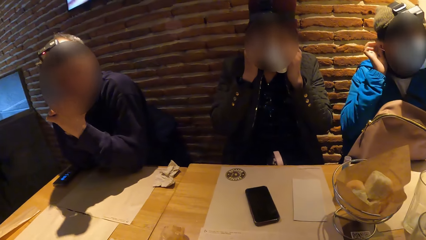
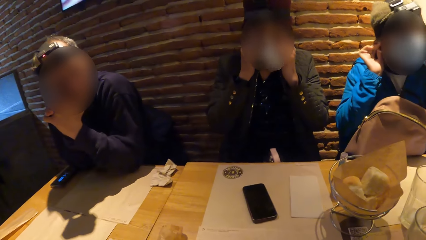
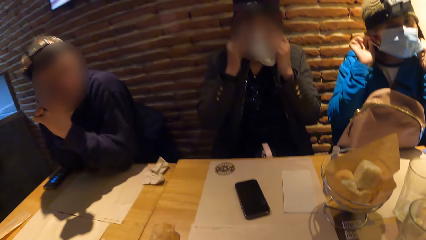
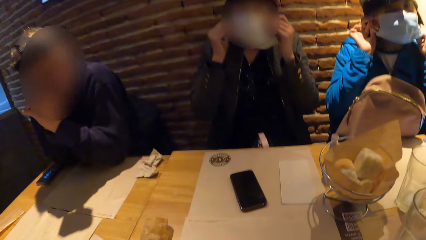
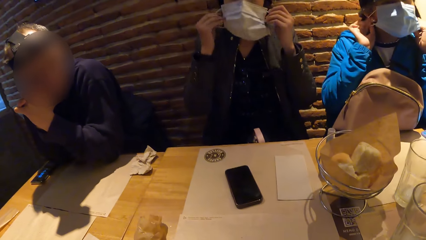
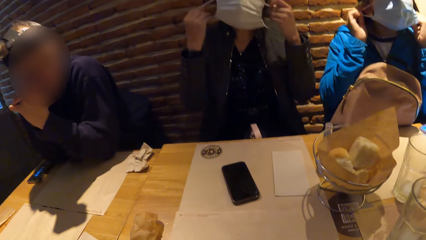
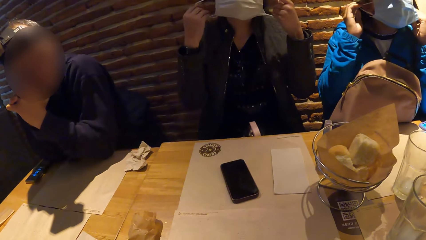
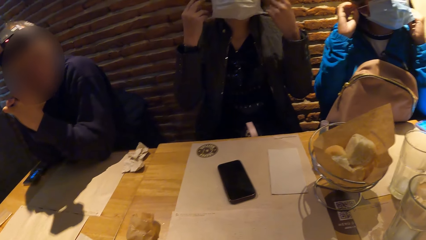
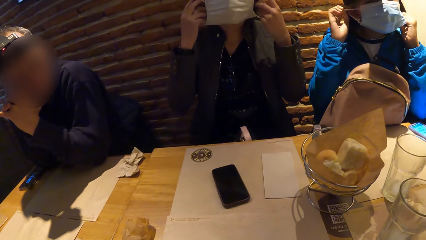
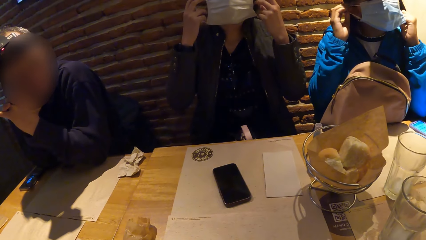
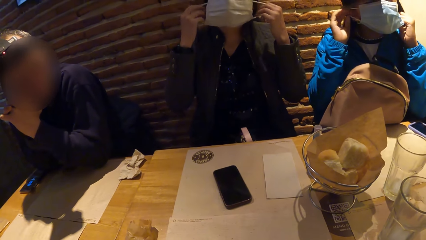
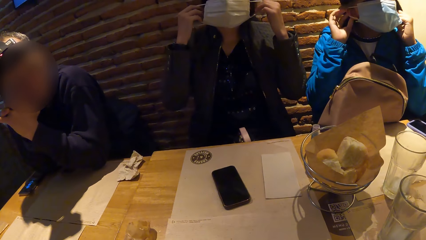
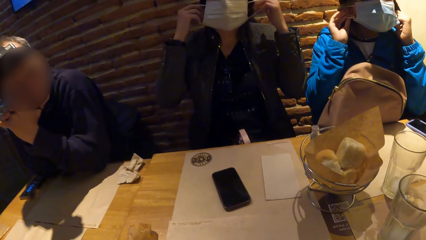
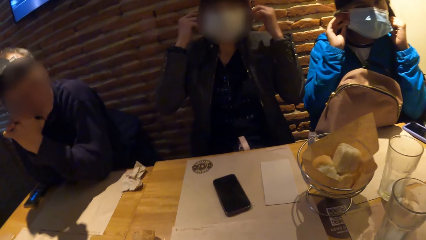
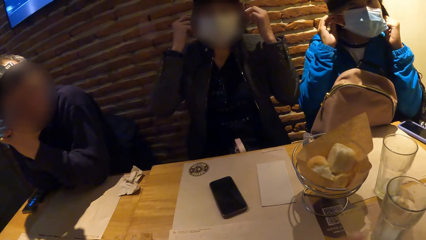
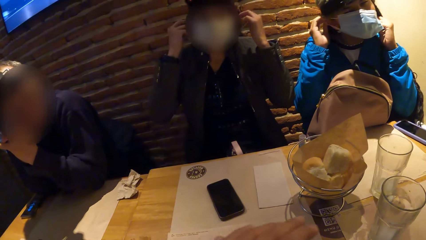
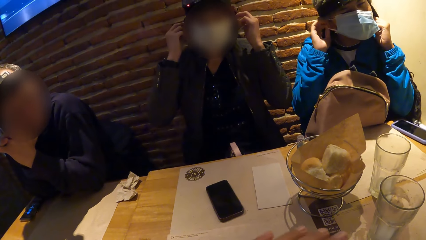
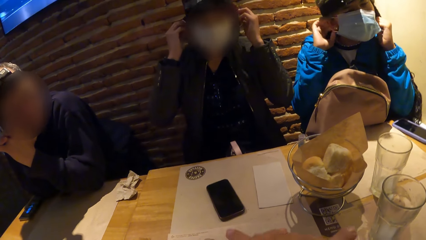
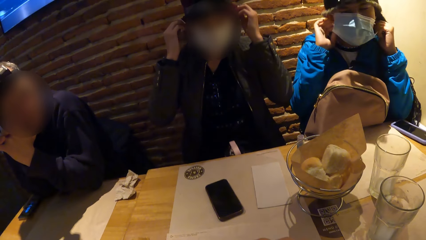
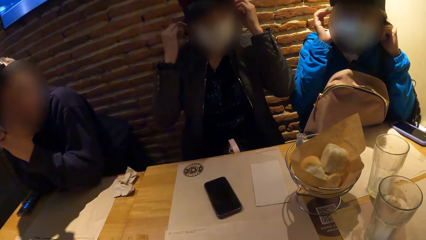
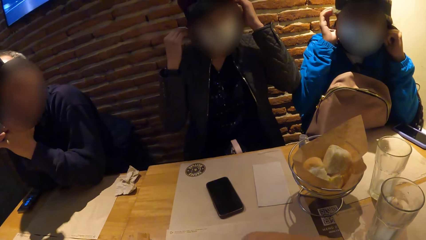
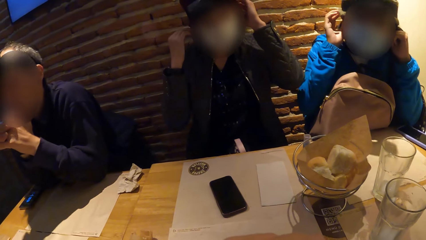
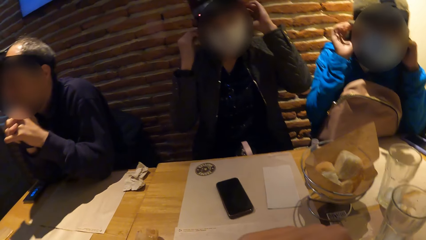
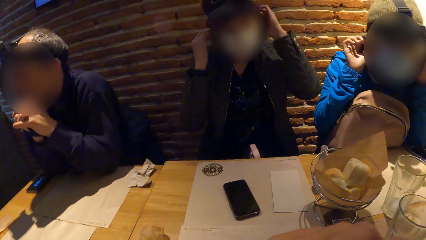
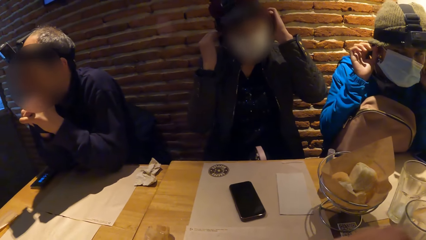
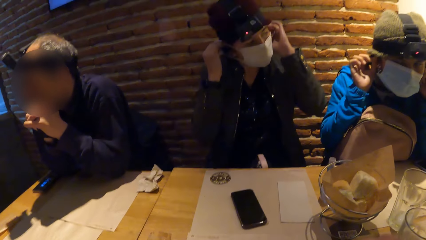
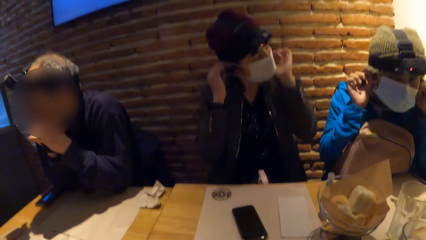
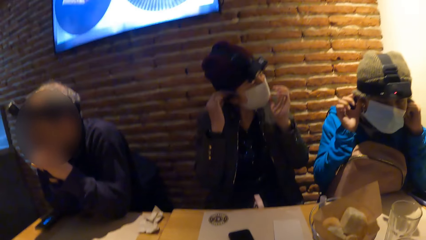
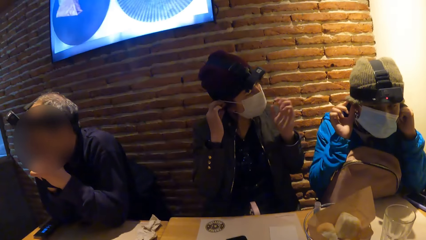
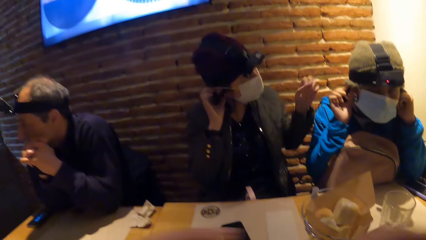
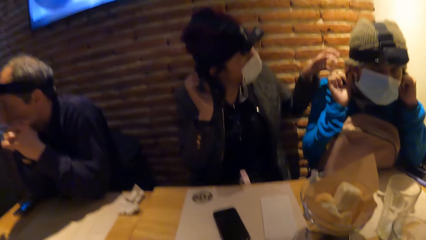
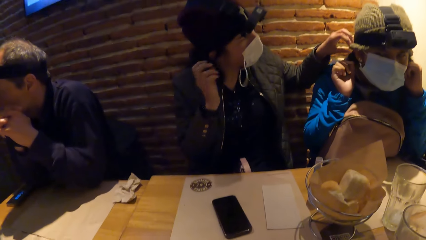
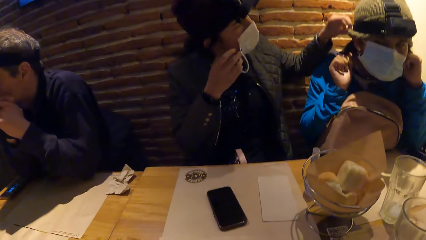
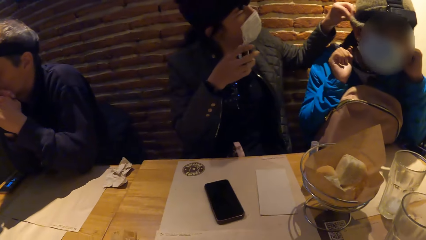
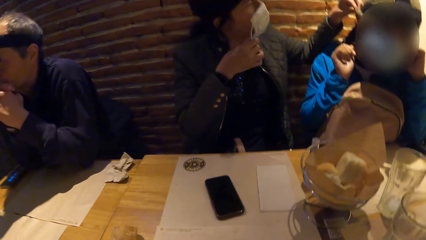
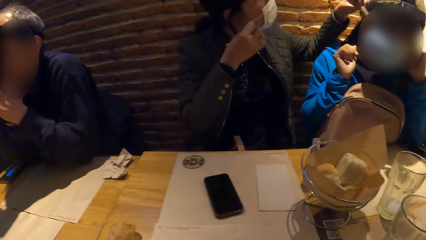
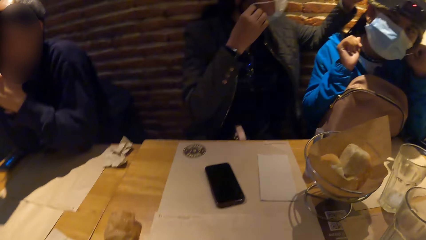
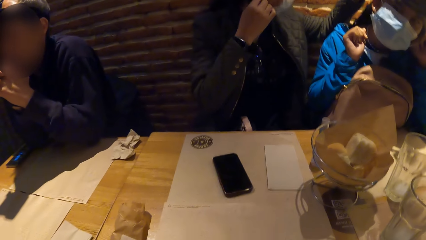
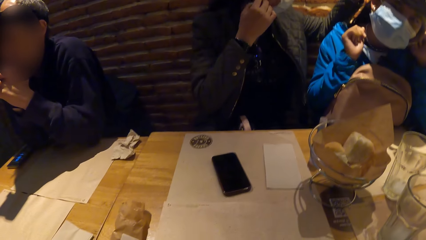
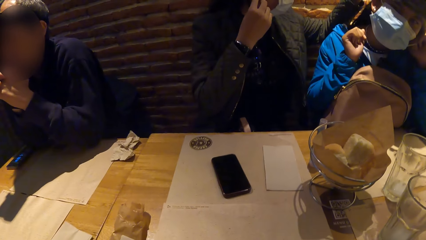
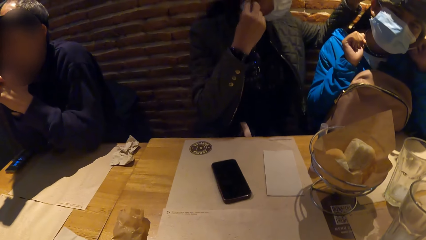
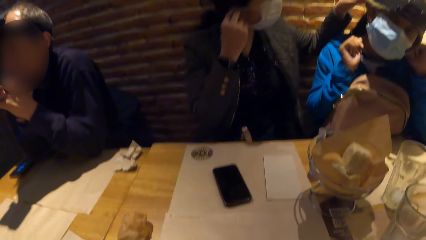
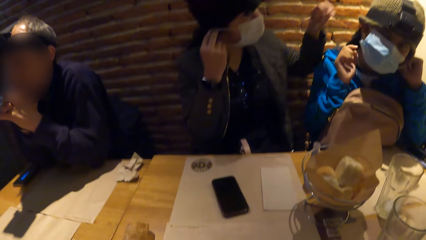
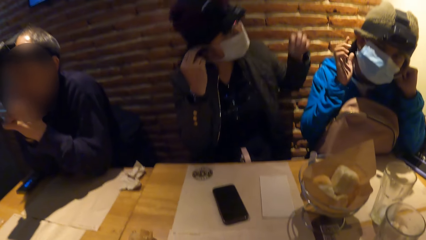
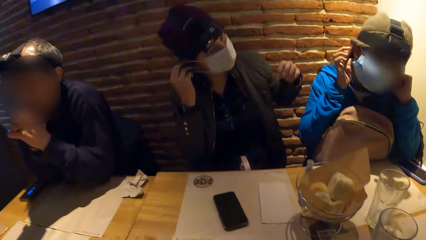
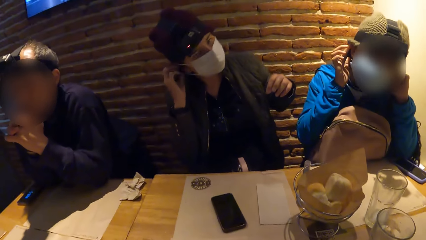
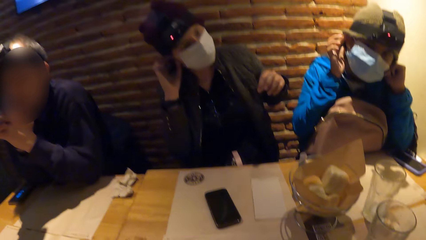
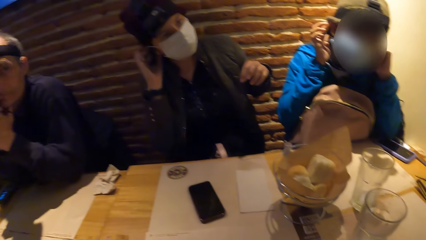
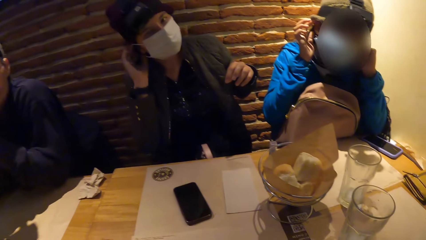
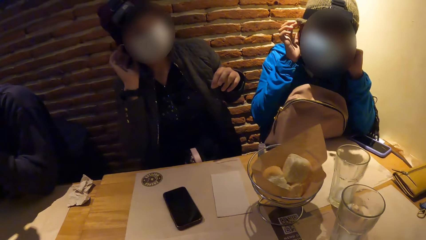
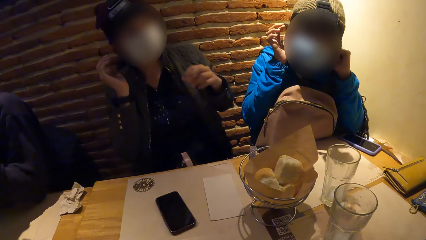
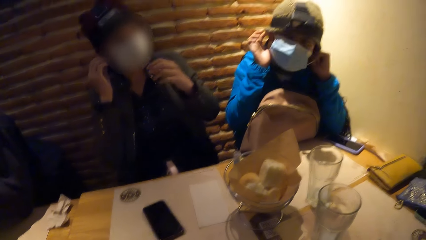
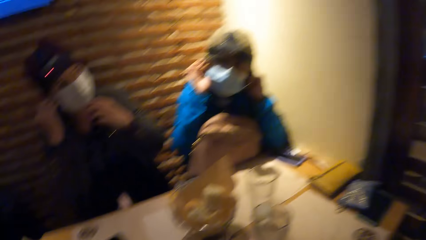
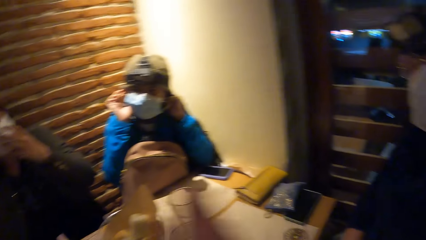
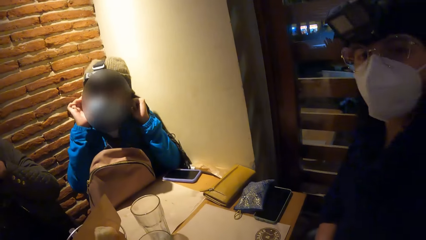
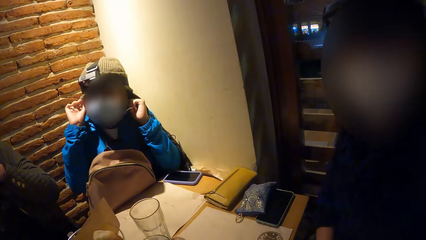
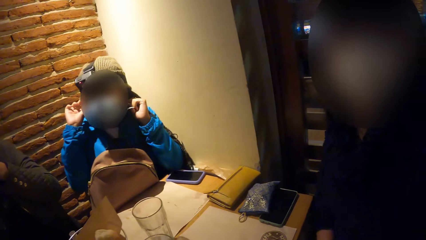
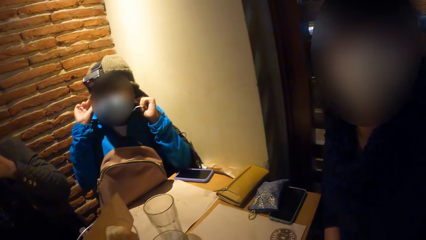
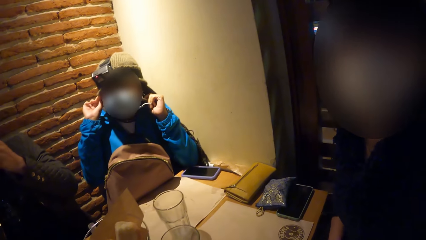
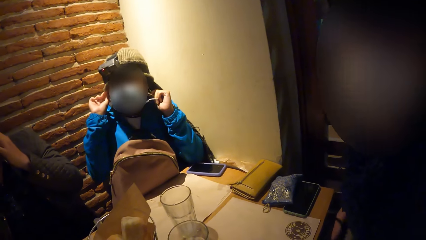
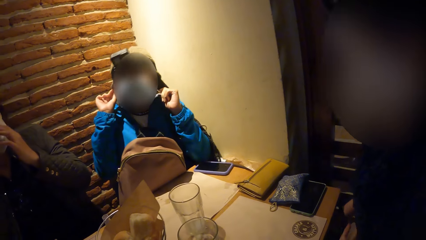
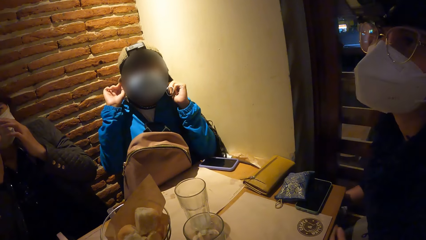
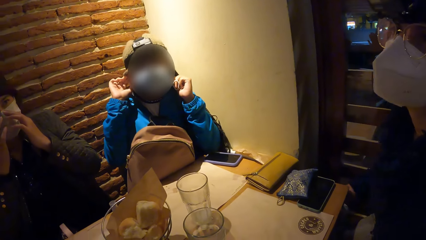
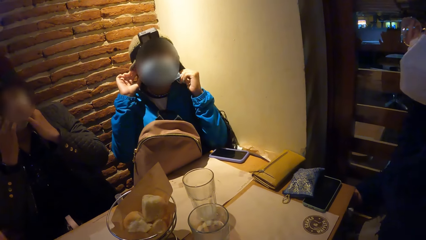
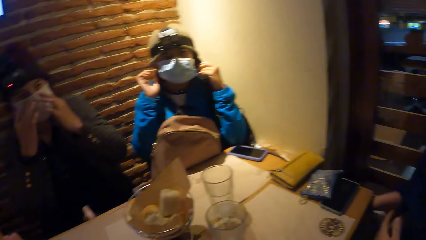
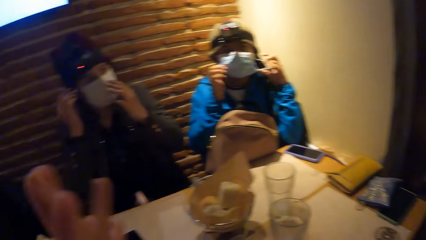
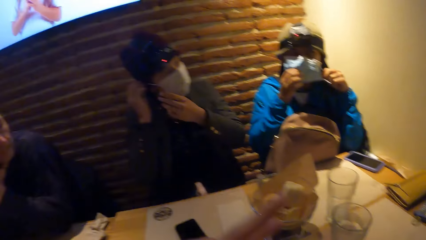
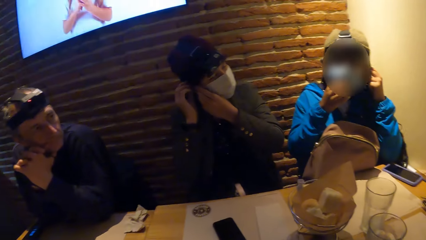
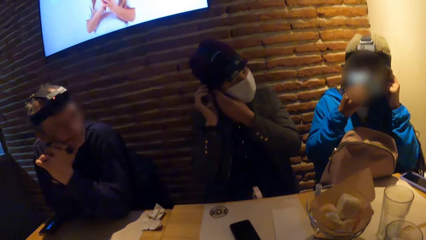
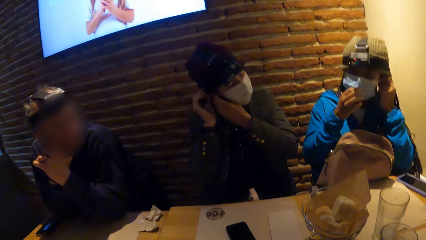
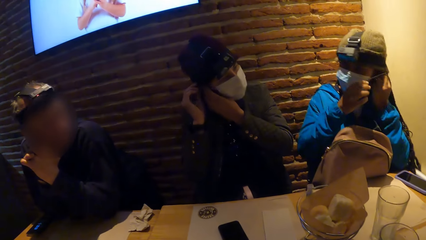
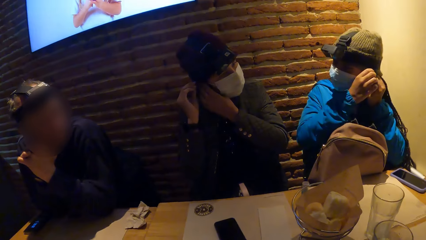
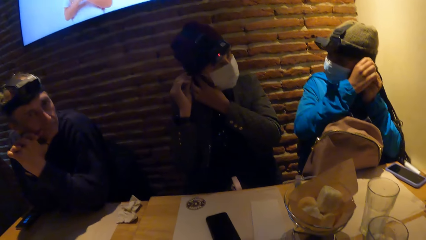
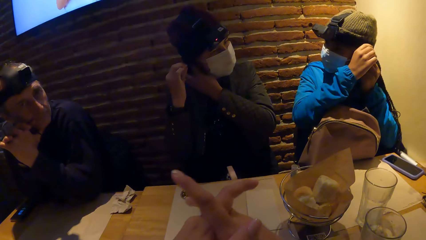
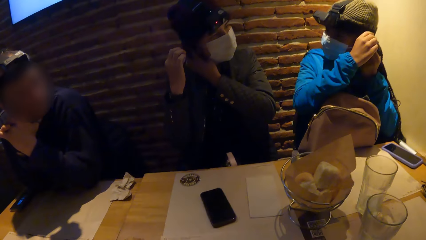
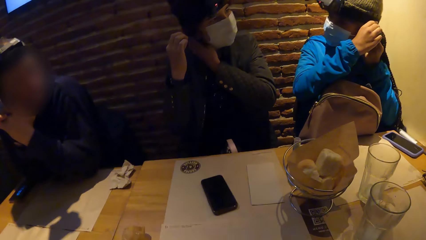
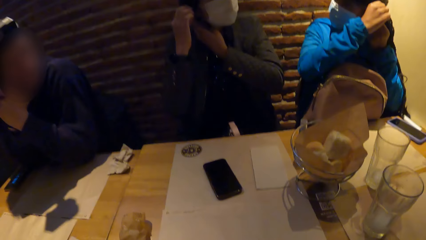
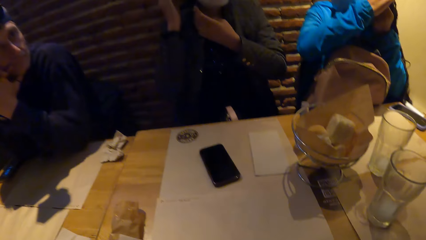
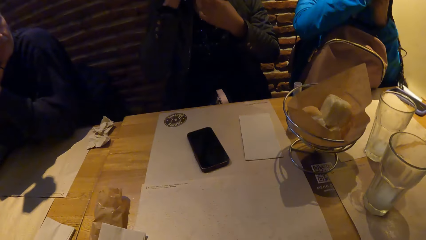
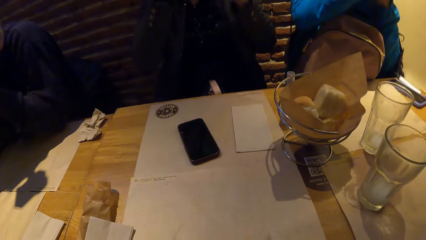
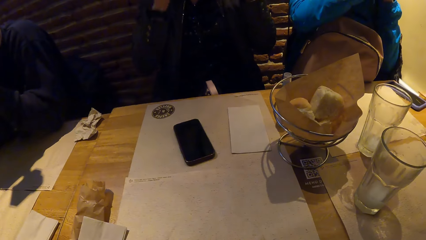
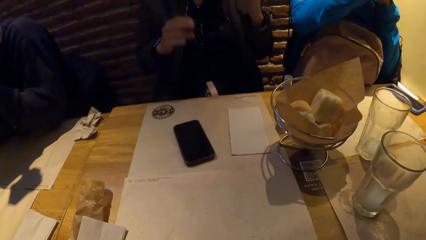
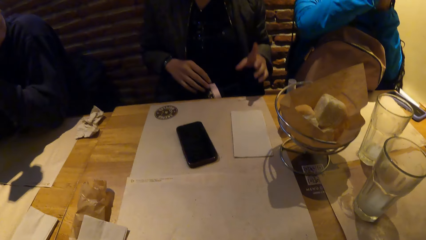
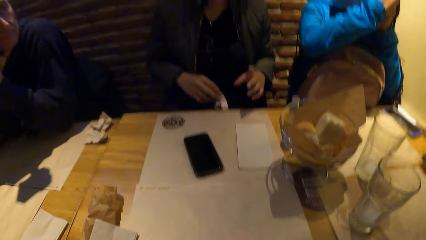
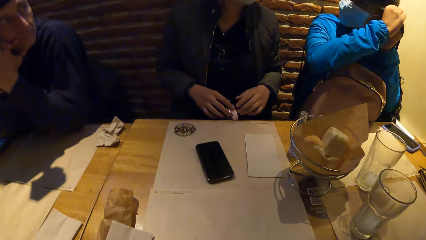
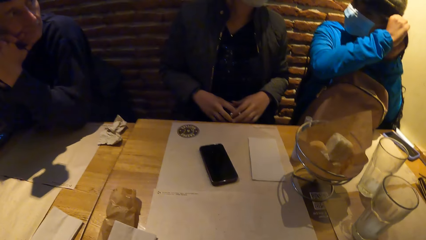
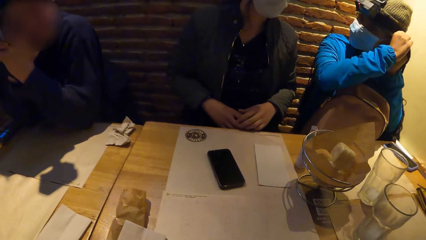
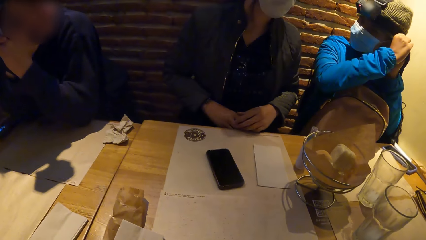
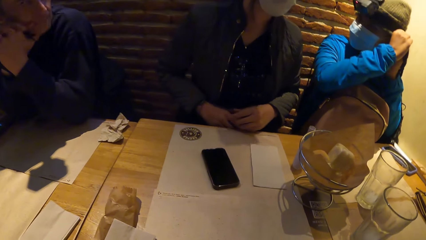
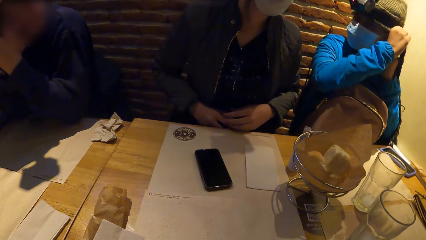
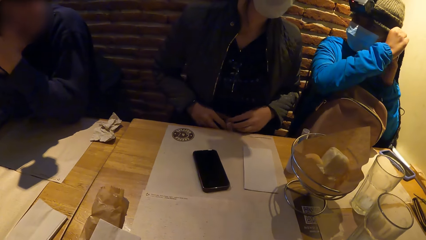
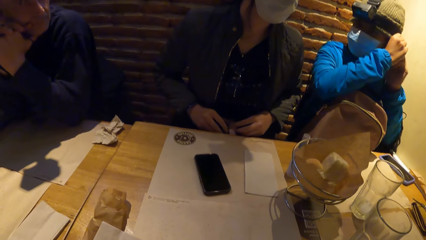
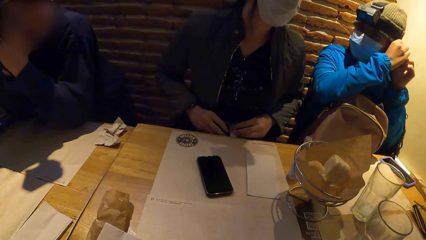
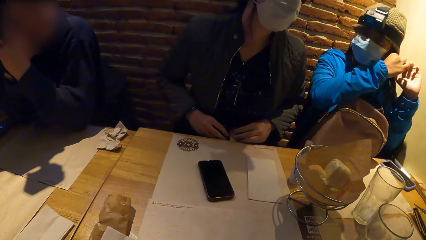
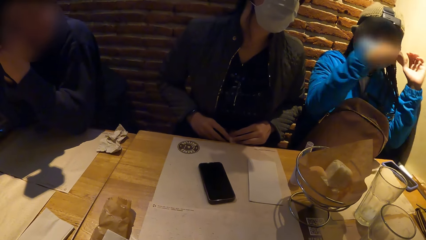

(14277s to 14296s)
The woman adjusts the head warmer or mask on the other woman's head with her left hand. The woman puts on the mask. The camera wearer raises the hands. The woman holds the strap and places her hands on the water bottle on her lap.
